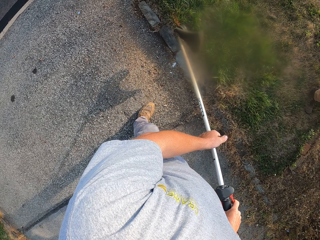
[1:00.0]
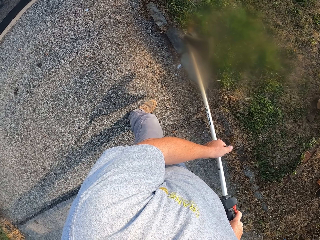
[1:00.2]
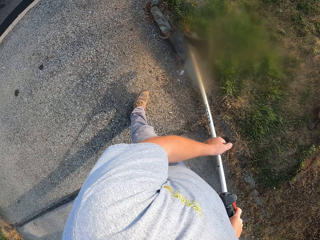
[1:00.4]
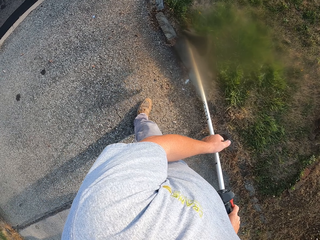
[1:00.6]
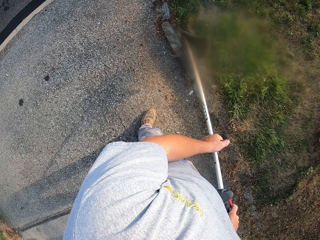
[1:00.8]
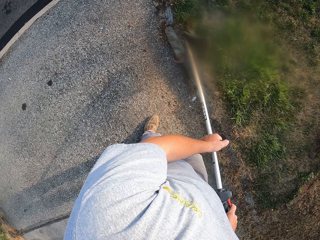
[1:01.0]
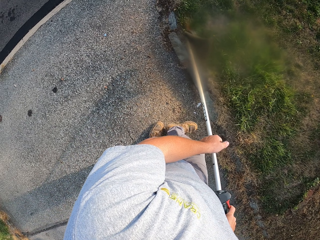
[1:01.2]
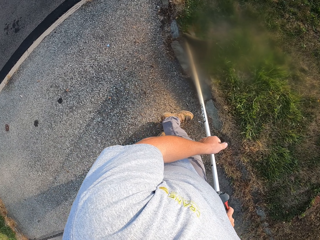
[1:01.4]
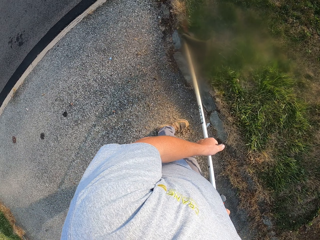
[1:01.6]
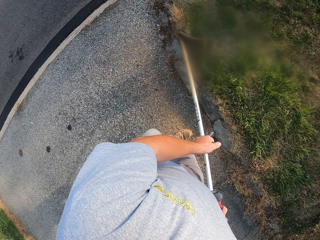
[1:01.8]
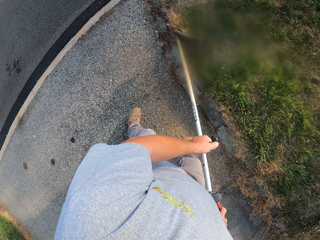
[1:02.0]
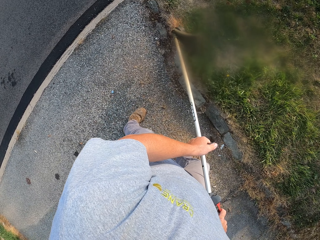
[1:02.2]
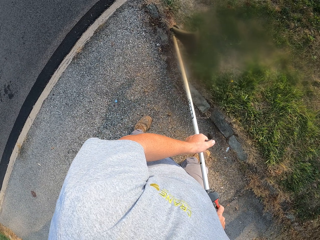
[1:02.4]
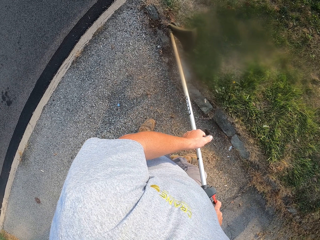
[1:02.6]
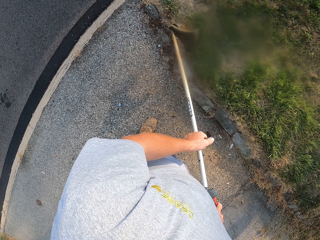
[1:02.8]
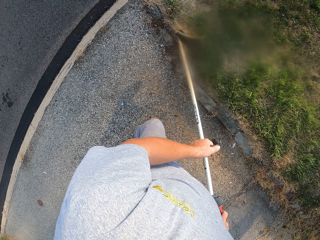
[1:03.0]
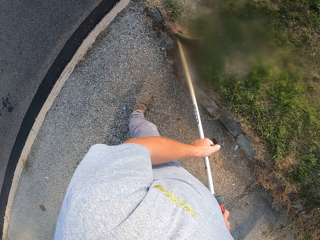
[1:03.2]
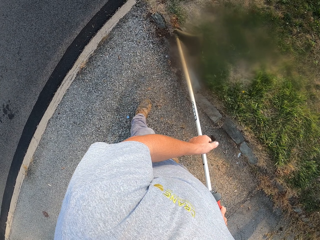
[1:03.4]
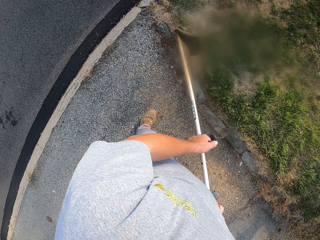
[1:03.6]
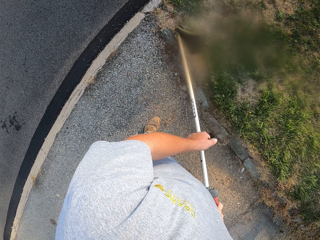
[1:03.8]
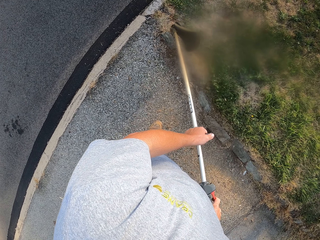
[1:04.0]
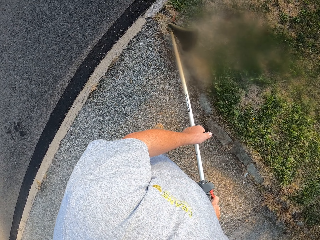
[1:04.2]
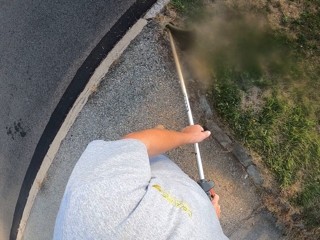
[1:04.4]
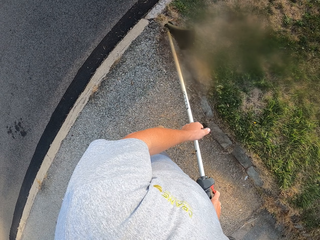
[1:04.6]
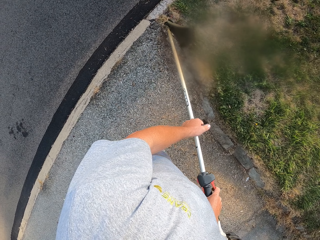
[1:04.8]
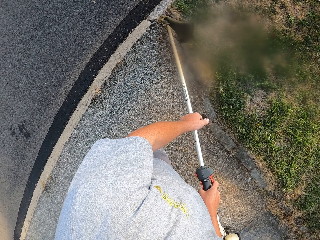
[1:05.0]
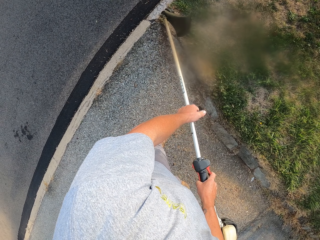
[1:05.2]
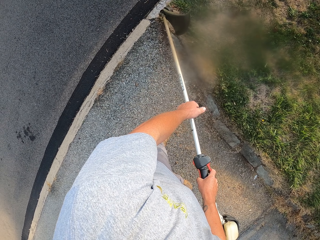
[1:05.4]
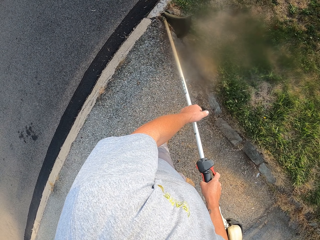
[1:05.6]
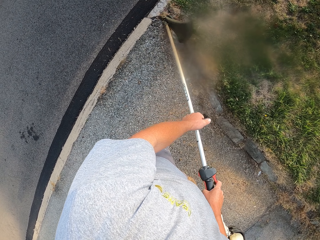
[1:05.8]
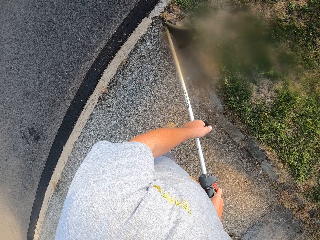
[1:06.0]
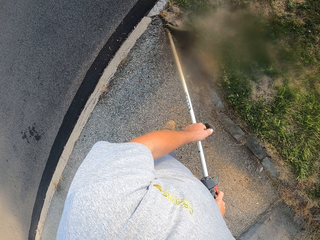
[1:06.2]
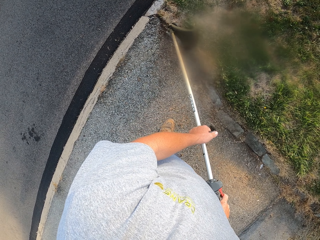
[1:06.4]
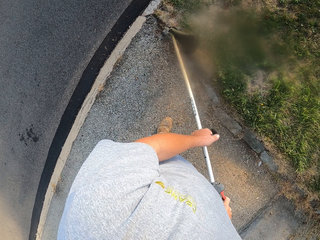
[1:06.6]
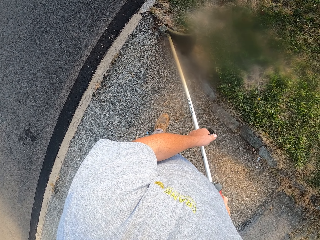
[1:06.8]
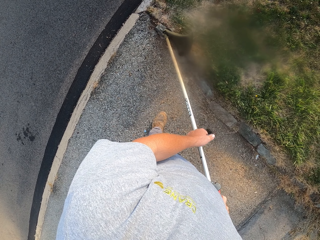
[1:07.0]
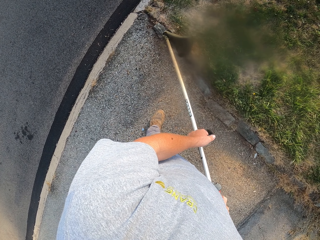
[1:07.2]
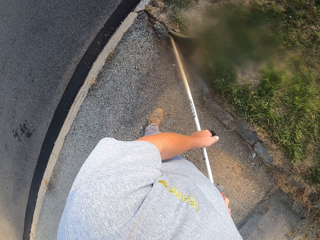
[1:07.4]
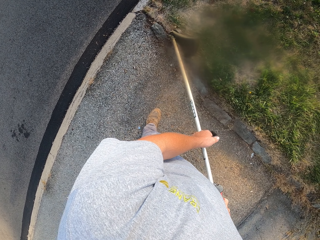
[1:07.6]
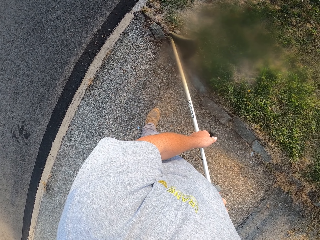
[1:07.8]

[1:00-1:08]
The camera wearer steps forward. They trim the grass with the grass trimmer.

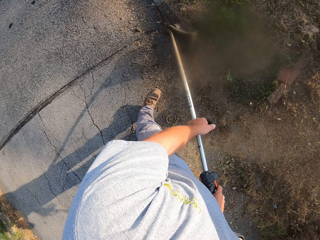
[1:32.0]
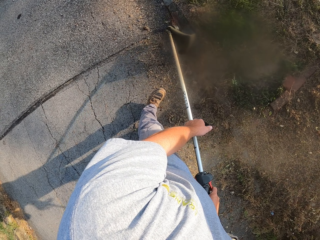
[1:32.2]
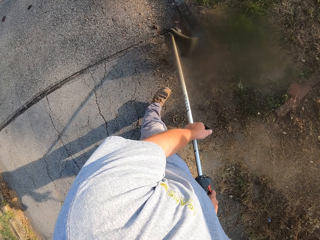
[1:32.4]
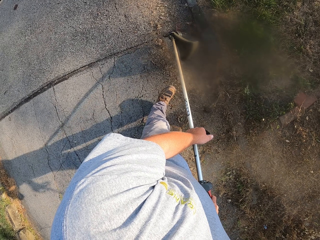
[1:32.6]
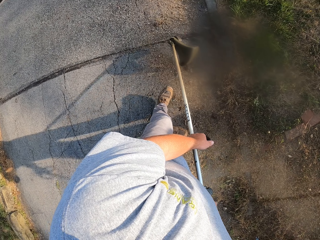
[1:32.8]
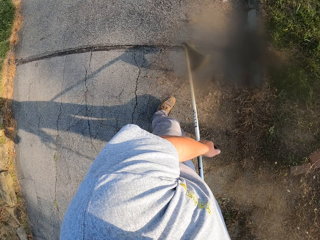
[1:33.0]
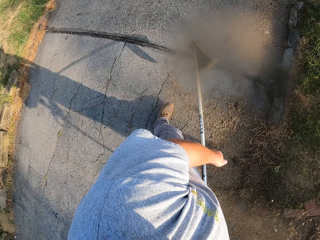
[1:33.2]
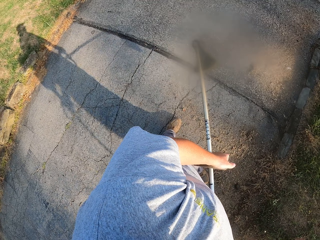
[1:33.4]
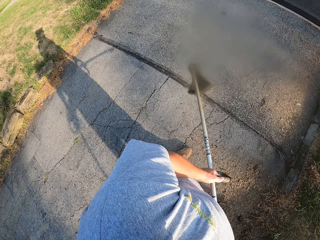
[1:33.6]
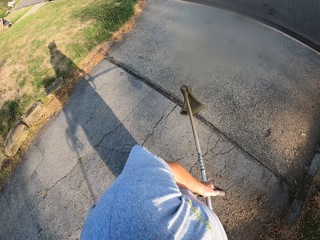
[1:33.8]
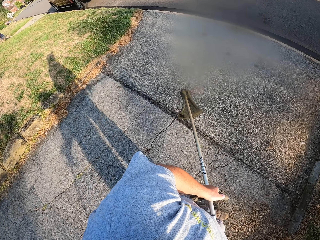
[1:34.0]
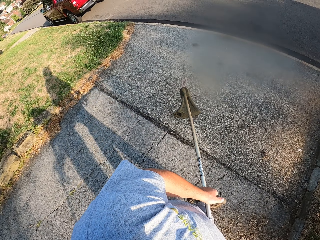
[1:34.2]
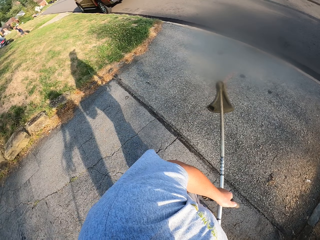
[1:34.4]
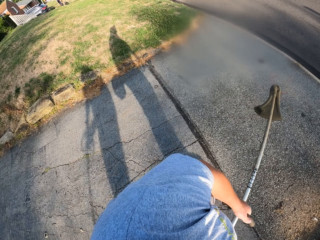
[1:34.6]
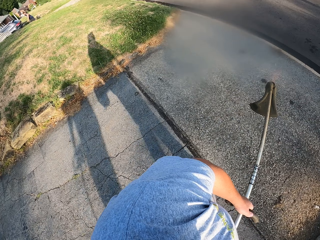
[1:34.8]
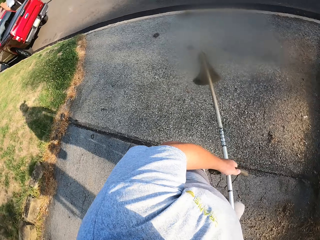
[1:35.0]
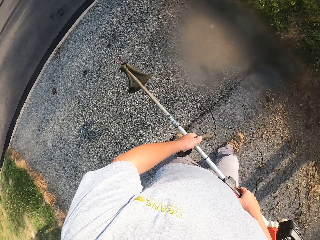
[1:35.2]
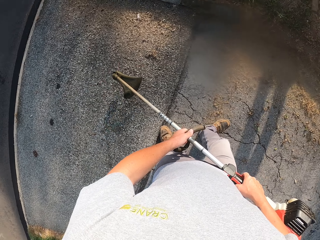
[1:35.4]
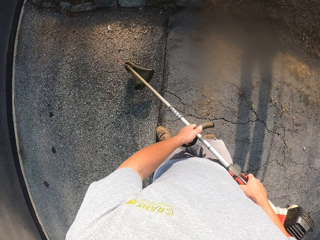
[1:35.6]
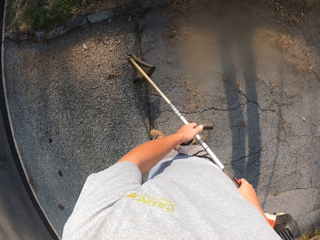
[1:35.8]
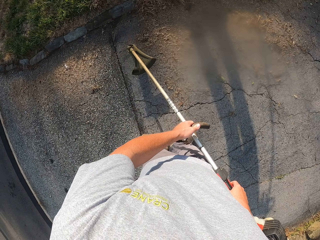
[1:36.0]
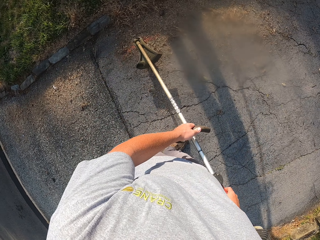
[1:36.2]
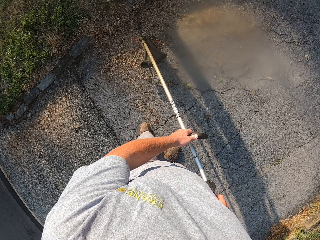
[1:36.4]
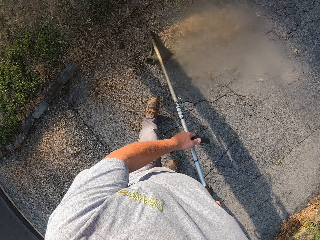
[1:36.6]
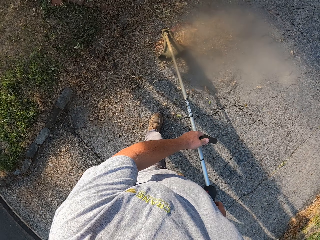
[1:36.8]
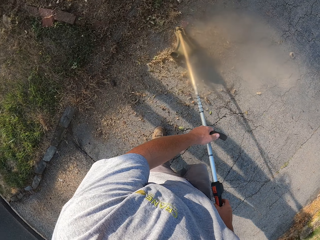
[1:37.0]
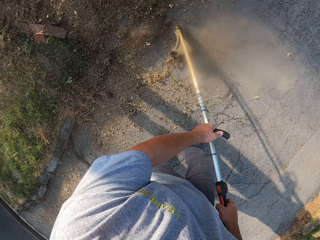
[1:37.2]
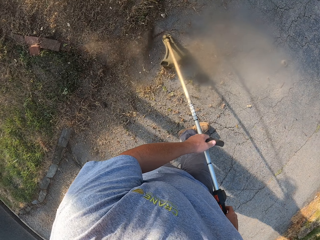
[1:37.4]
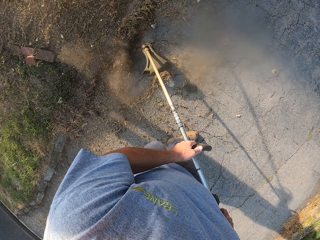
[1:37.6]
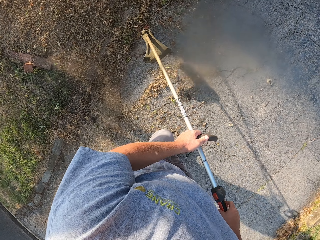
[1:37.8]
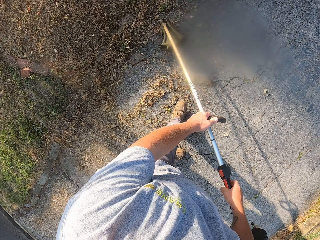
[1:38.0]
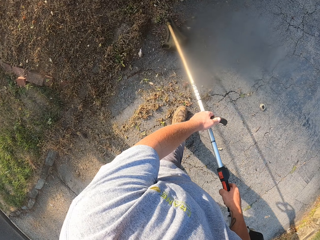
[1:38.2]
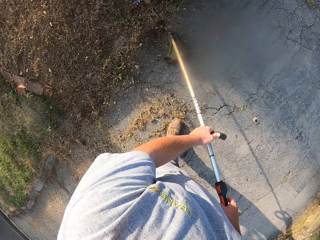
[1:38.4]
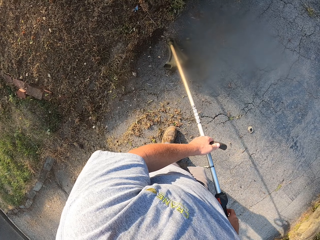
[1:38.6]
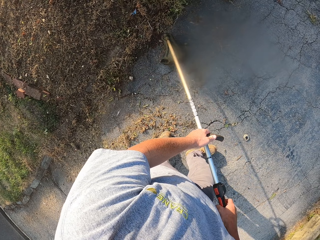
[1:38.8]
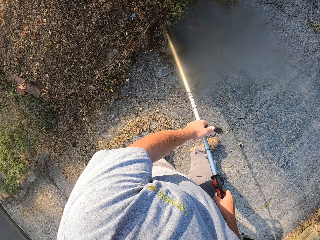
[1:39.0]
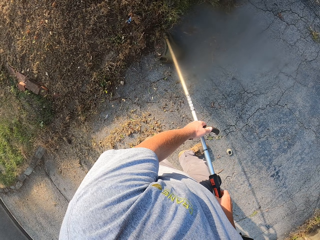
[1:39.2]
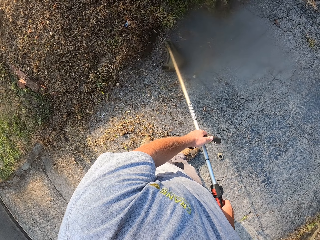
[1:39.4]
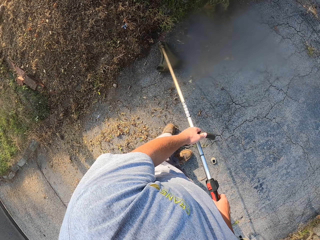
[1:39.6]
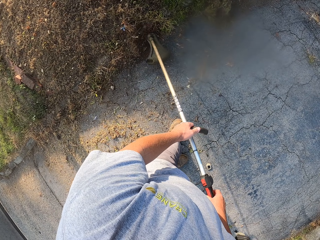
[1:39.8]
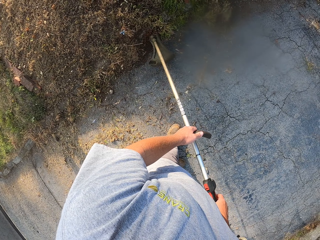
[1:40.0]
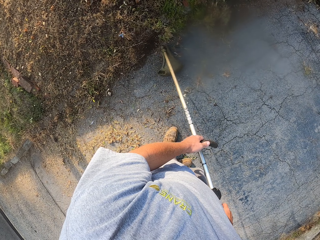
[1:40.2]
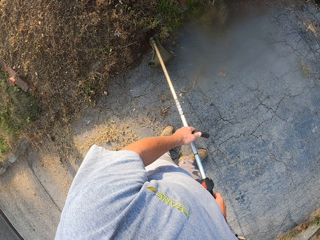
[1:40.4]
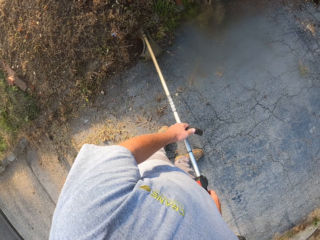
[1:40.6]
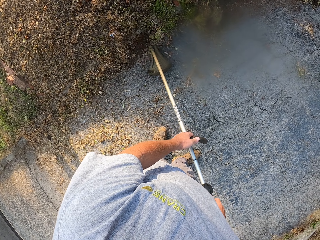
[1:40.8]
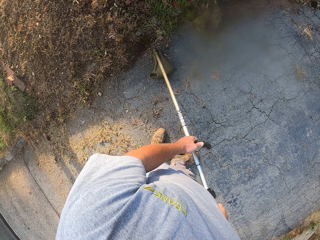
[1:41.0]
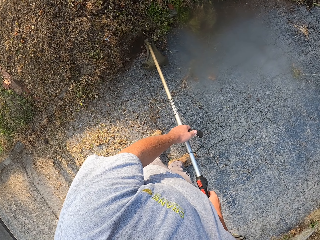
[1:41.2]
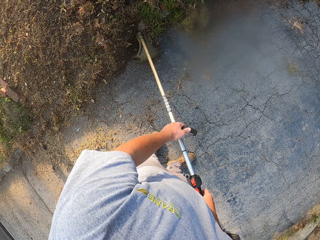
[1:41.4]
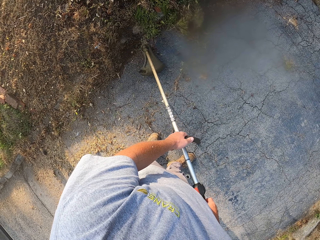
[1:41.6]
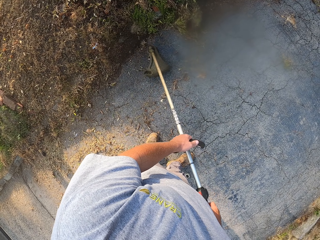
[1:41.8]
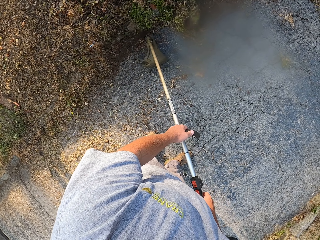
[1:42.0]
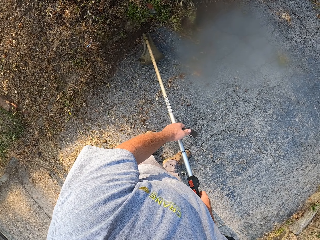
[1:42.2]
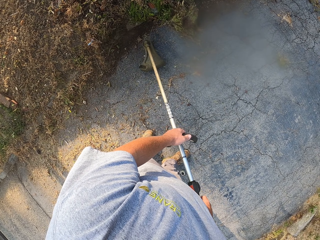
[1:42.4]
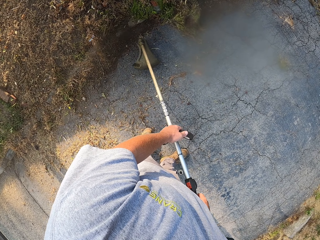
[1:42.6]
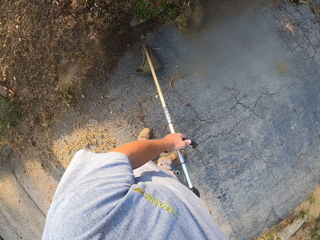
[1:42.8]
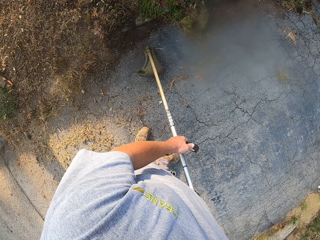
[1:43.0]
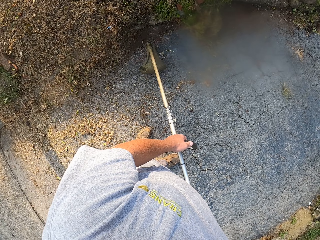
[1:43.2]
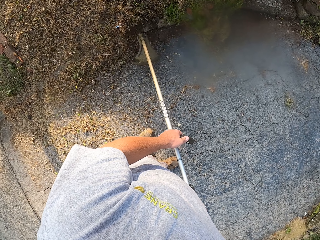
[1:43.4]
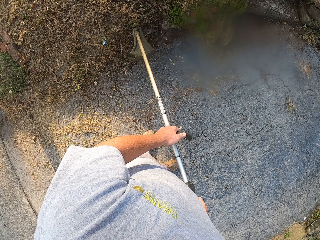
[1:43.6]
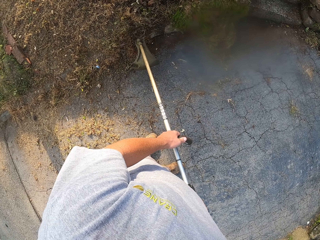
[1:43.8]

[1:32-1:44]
The camera wearer walks on the foot path. They stop cutting the grass with the grass trimmer. They trim the grass with the grass trimmer.

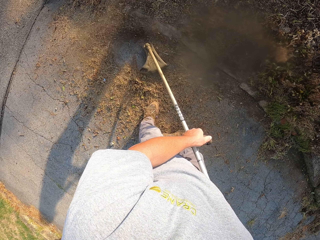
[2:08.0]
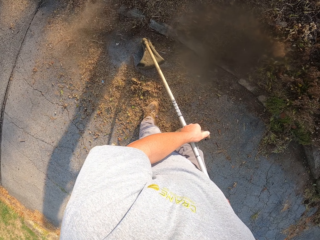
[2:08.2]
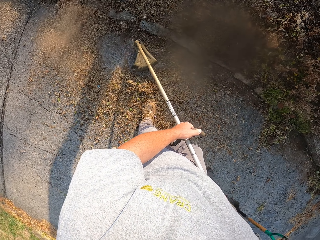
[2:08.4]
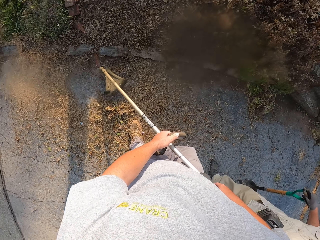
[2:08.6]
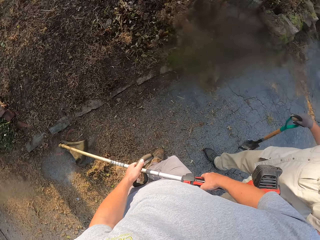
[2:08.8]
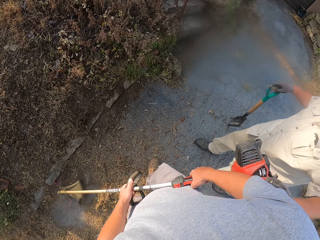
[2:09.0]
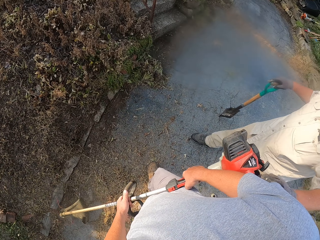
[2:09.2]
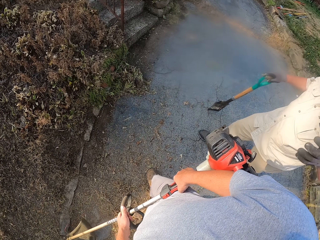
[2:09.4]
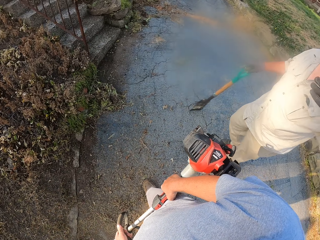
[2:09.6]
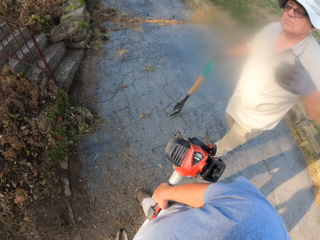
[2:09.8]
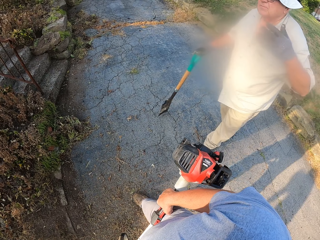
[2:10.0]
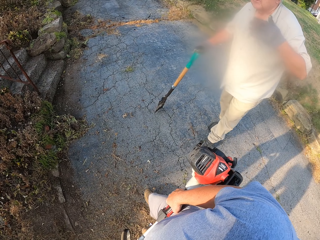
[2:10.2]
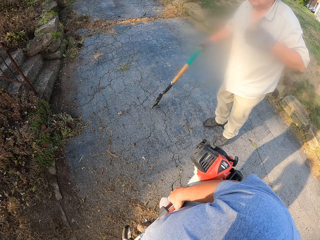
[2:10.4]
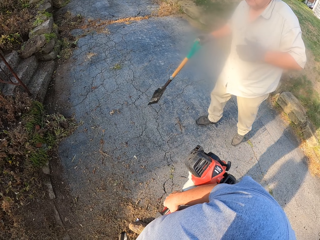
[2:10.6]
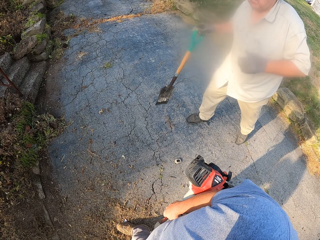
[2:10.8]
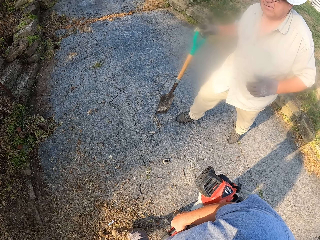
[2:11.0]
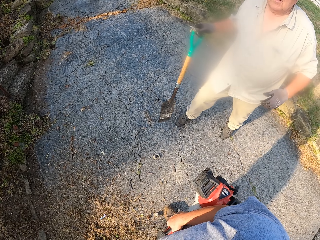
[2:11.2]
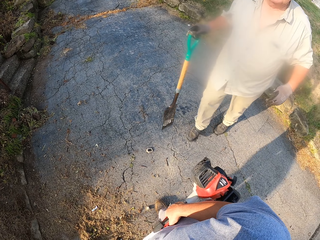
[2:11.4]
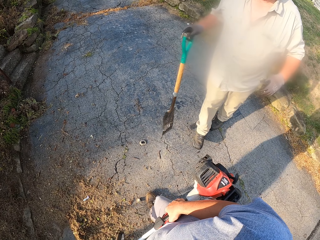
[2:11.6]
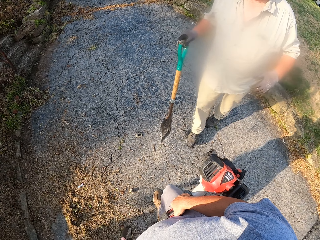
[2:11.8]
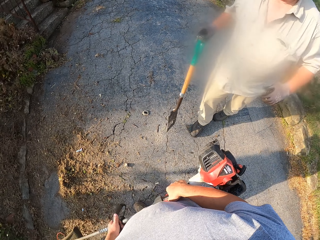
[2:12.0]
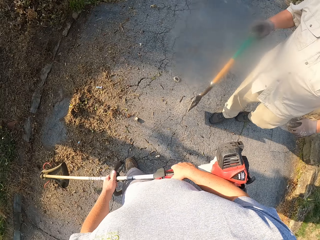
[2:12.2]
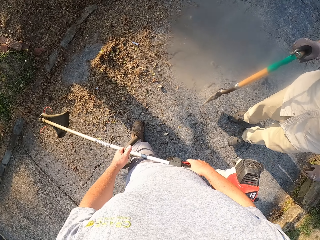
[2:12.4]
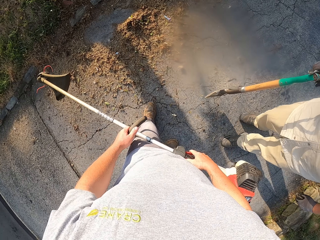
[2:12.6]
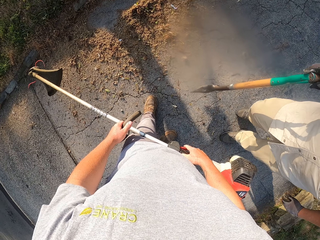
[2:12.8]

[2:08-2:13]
The camera wearer looks around. They stop cutting the grass with the grass trimmer. They interact with a man.
